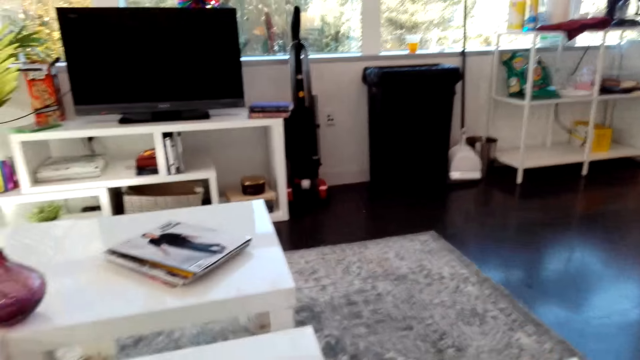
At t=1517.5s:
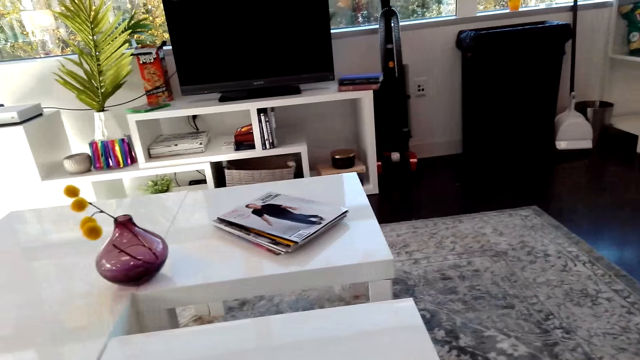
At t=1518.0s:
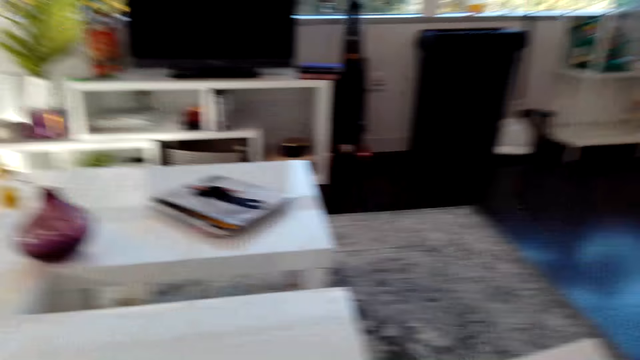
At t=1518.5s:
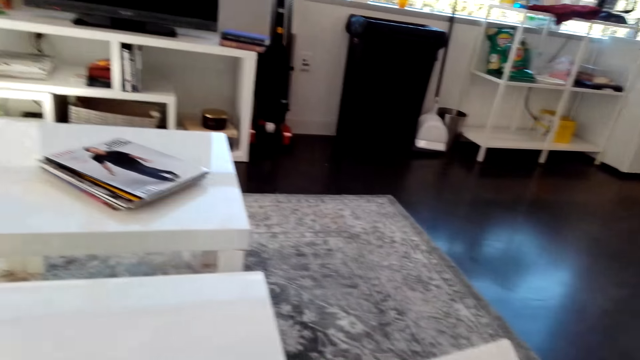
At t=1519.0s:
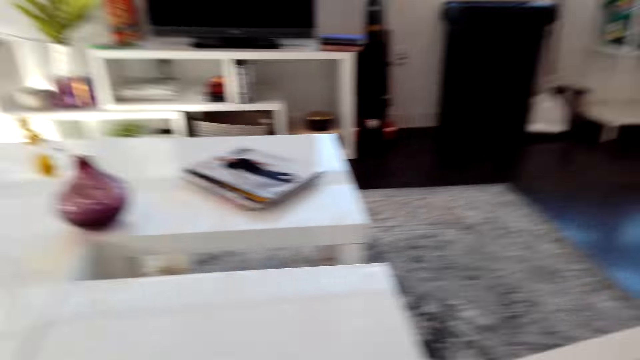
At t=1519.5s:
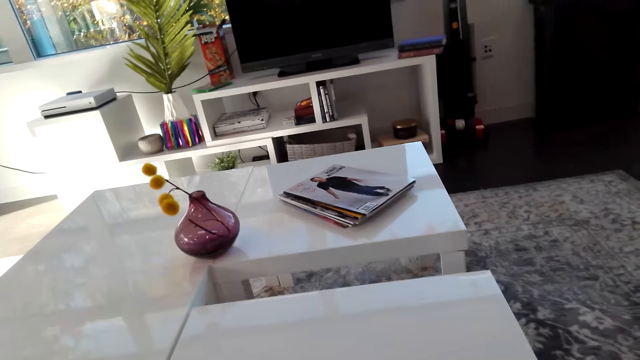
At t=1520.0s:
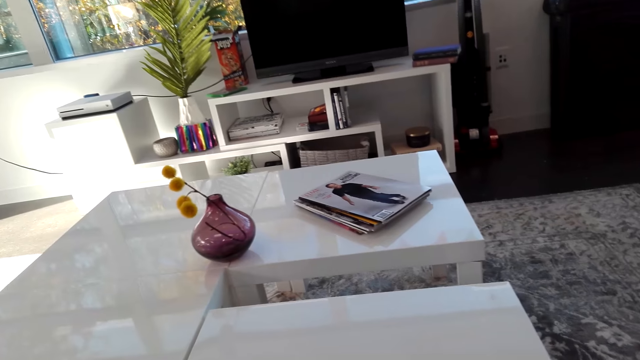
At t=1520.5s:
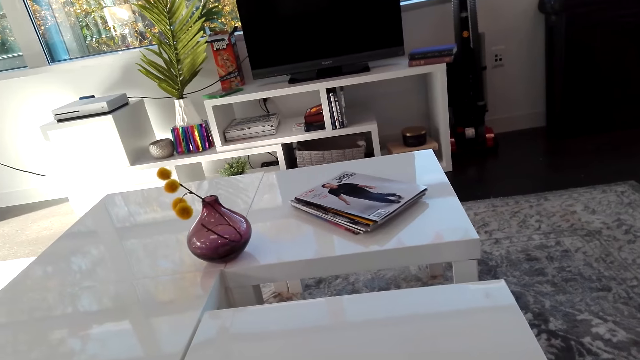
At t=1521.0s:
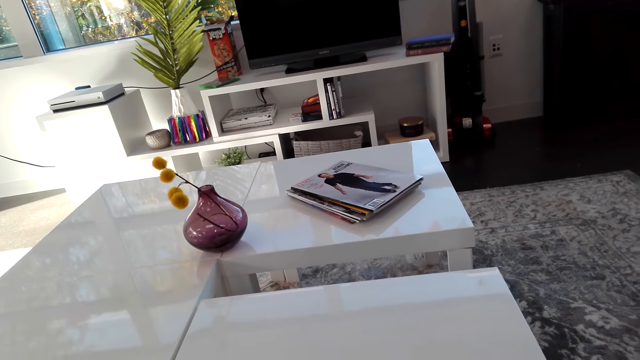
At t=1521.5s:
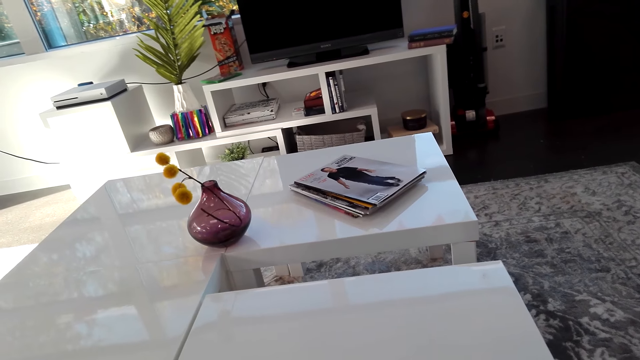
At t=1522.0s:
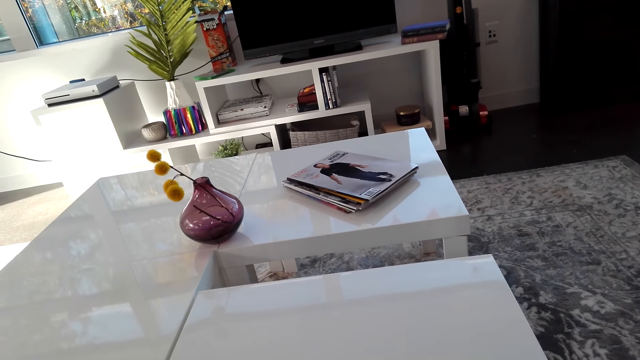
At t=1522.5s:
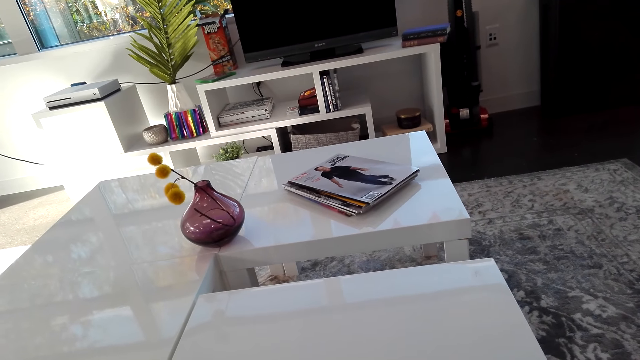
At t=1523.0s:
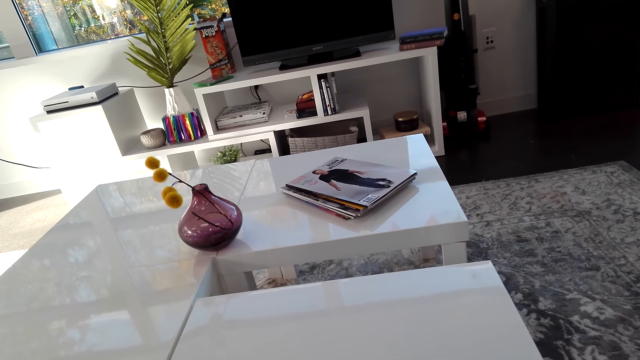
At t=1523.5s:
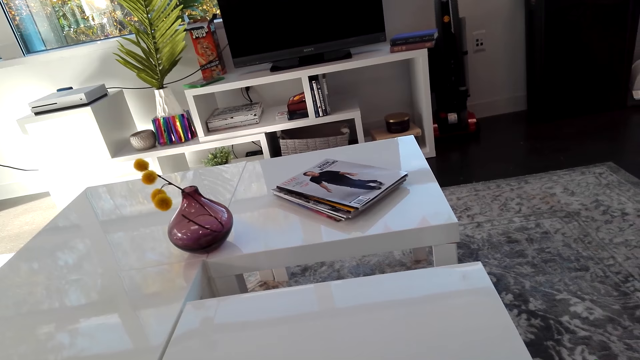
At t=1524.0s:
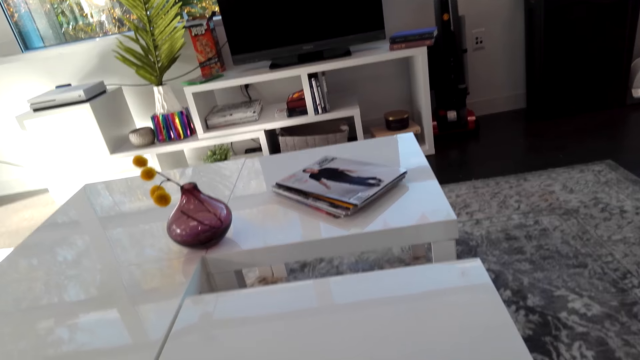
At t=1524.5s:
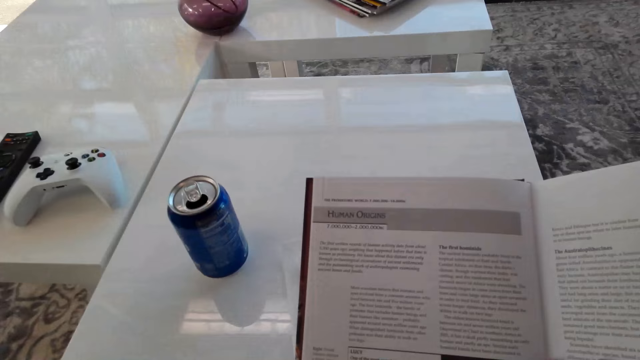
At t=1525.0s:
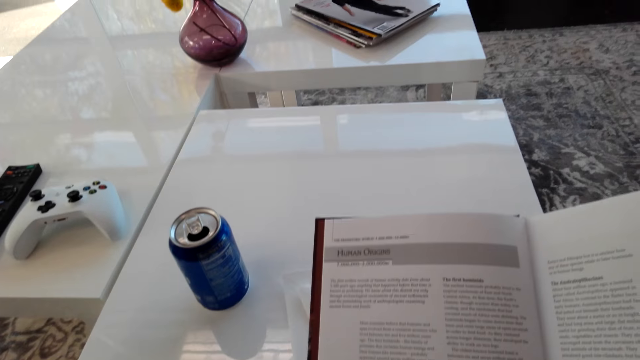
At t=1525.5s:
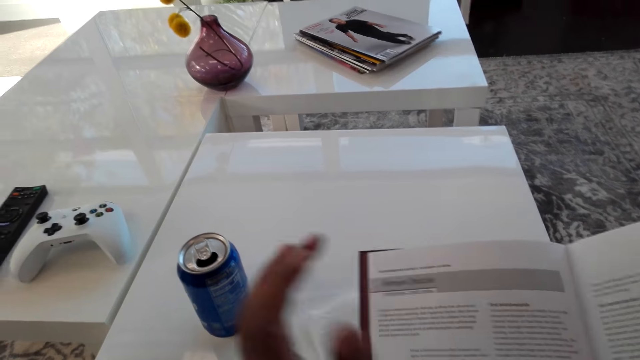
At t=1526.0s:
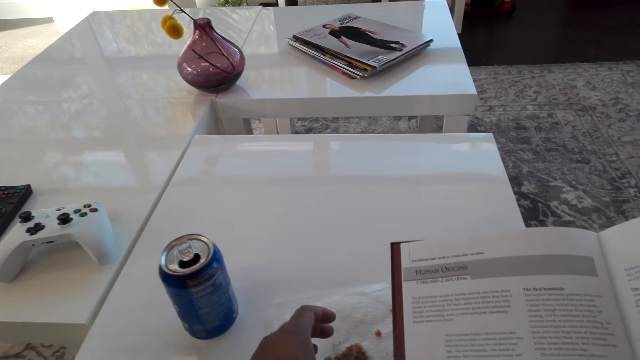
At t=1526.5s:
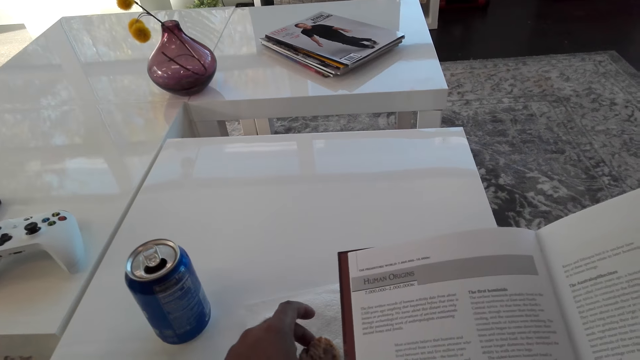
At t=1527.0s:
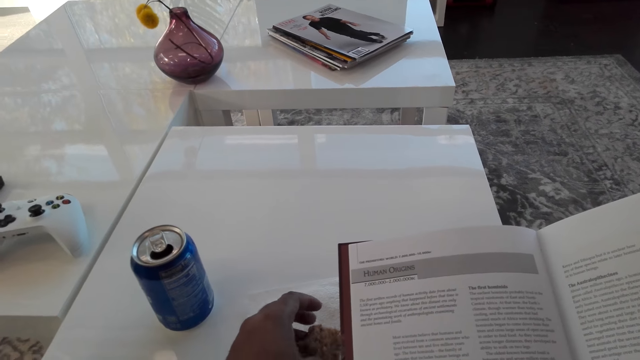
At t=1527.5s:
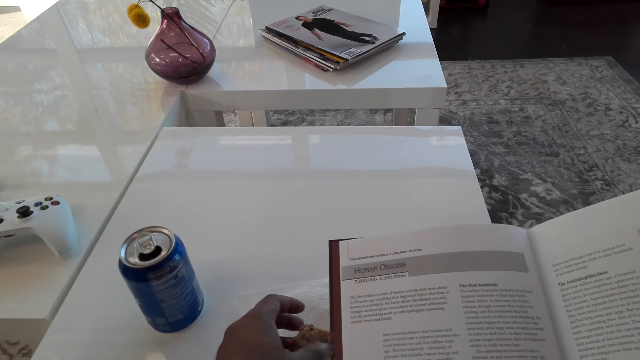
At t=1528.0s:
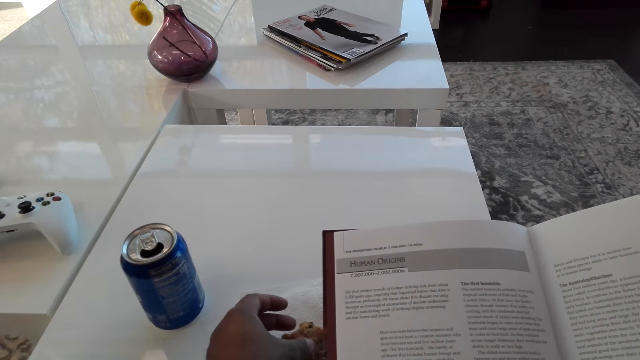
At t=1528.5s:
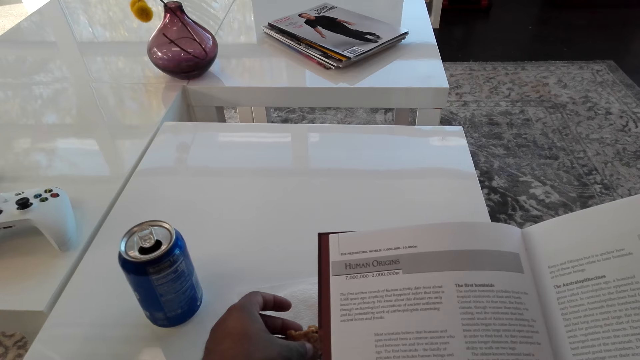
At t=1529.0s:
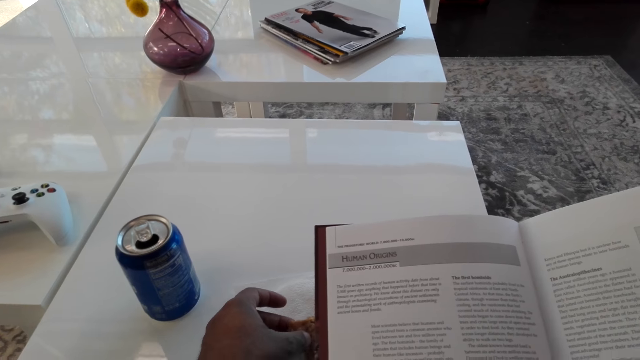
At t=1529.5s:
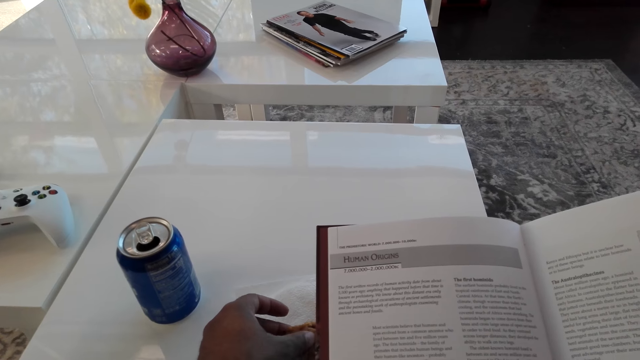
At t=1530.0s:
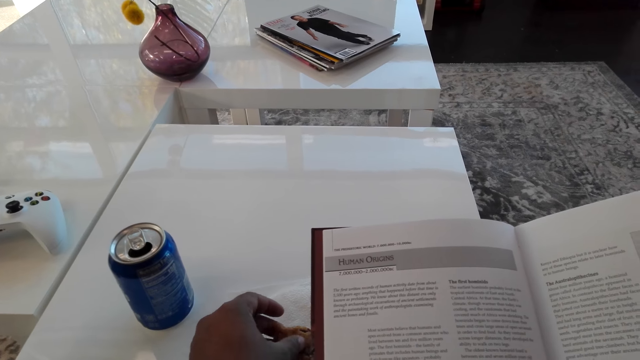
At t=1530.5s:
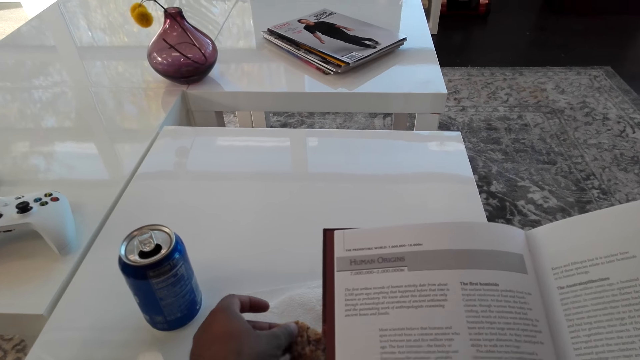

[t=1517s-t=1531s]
The camera wearer turns the book page. He cuts the cookies with his left hand.

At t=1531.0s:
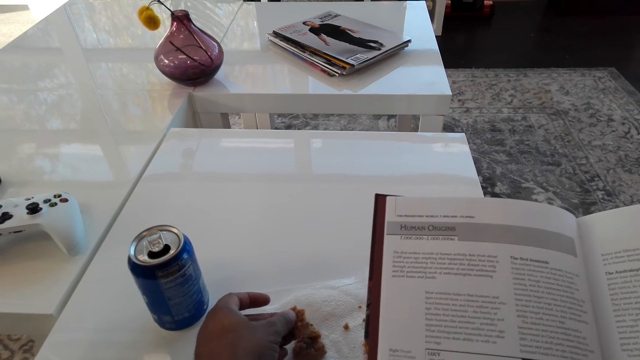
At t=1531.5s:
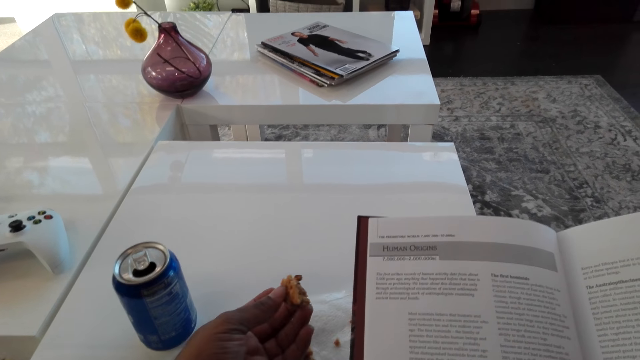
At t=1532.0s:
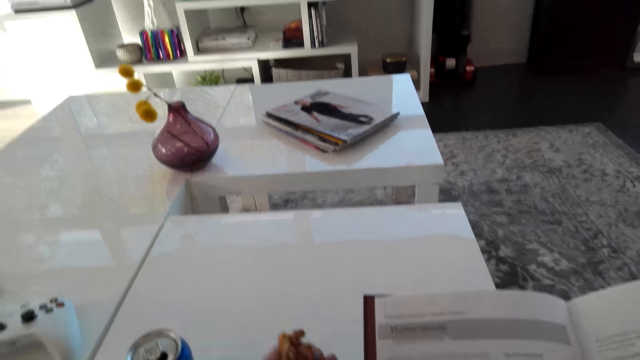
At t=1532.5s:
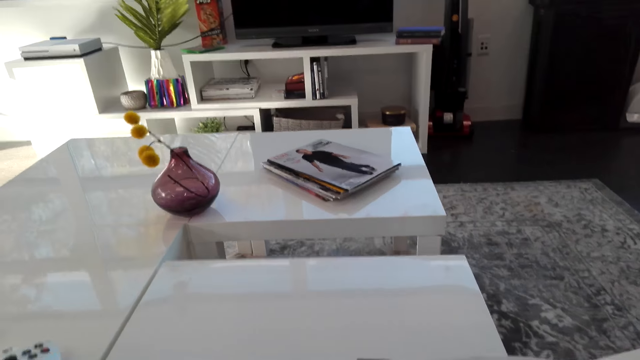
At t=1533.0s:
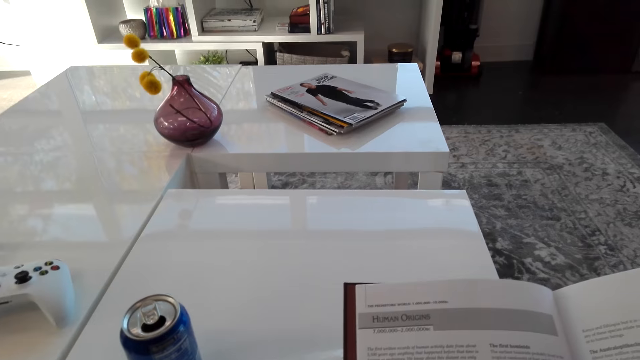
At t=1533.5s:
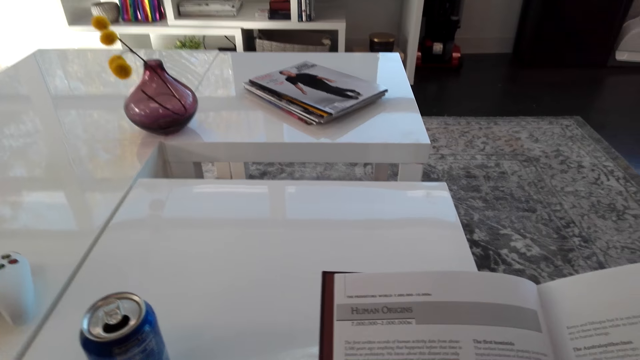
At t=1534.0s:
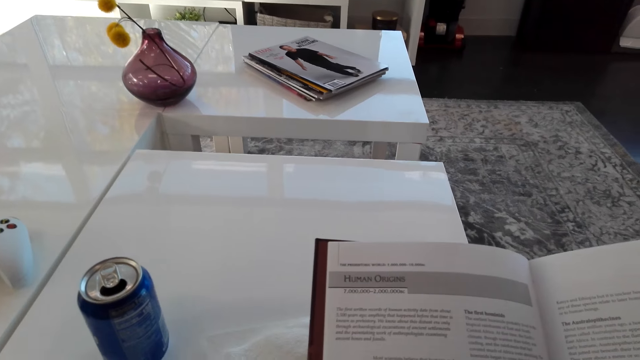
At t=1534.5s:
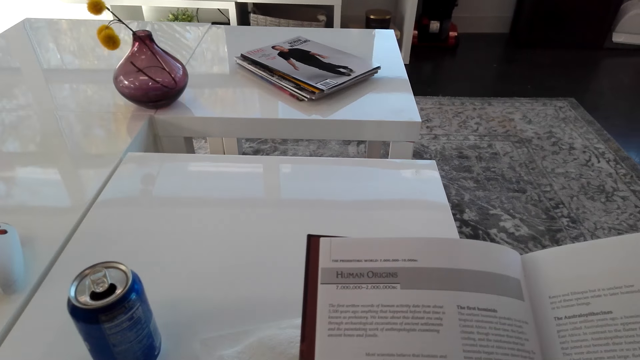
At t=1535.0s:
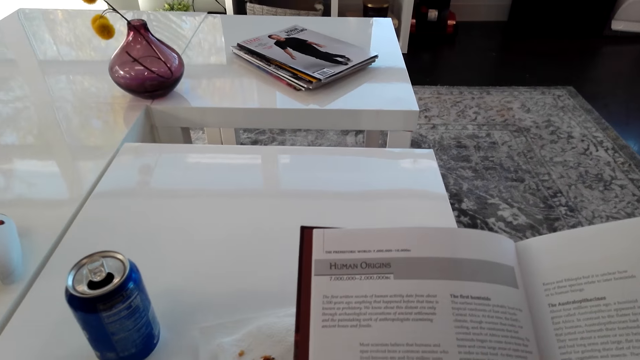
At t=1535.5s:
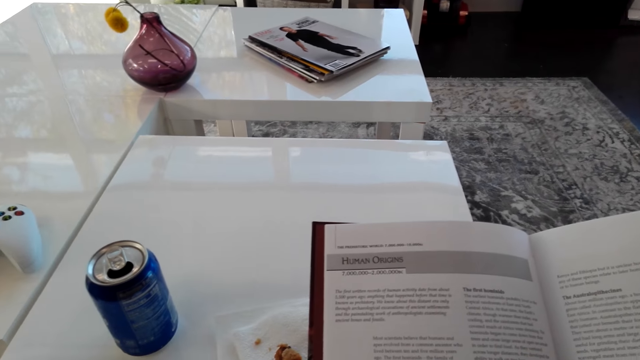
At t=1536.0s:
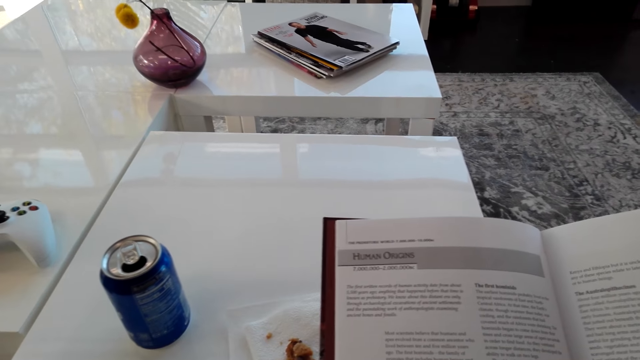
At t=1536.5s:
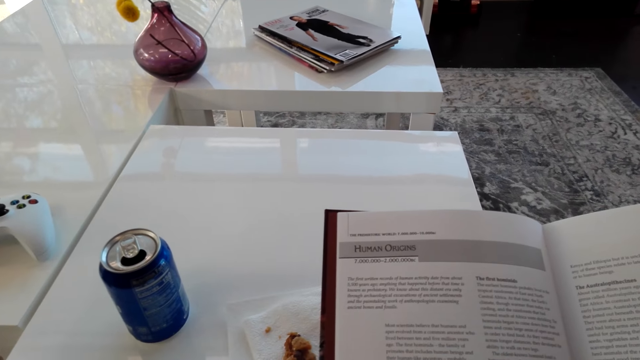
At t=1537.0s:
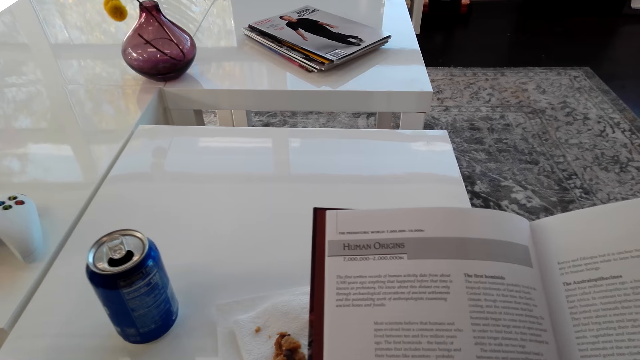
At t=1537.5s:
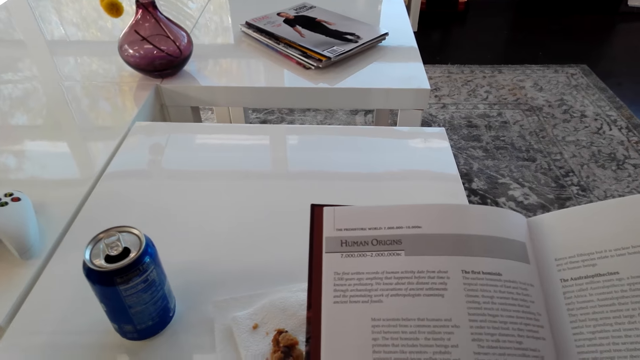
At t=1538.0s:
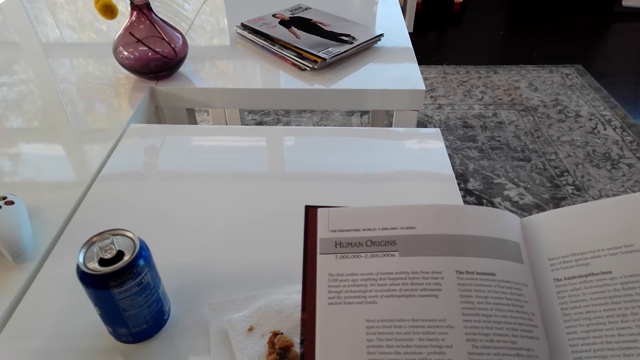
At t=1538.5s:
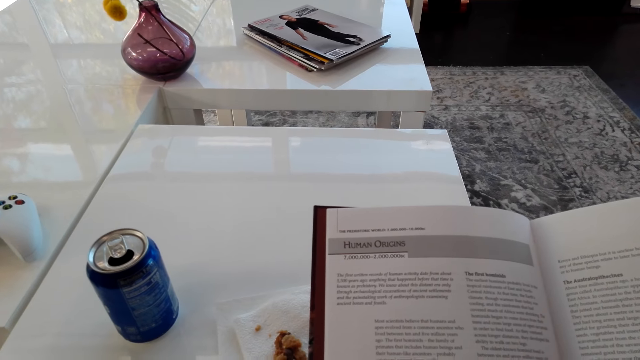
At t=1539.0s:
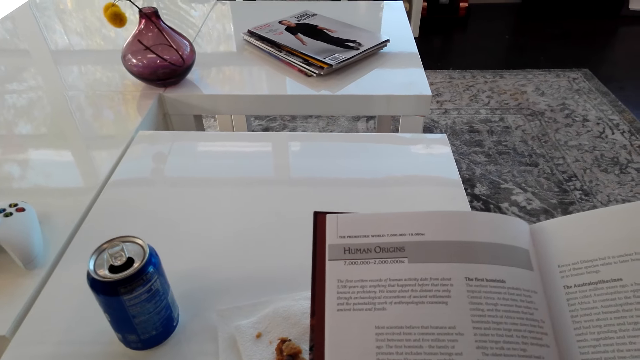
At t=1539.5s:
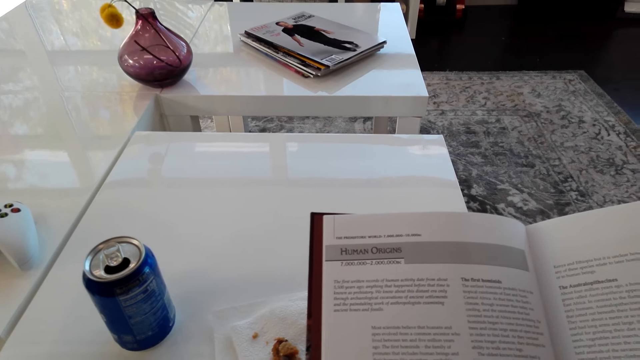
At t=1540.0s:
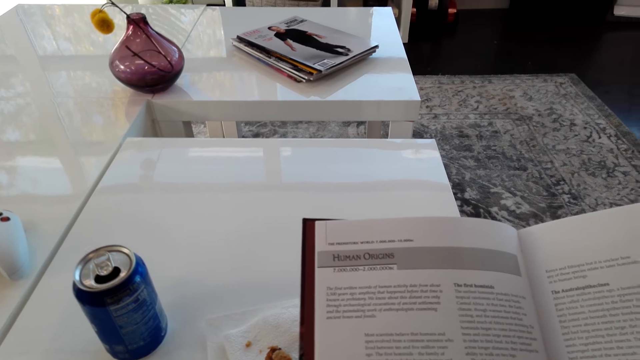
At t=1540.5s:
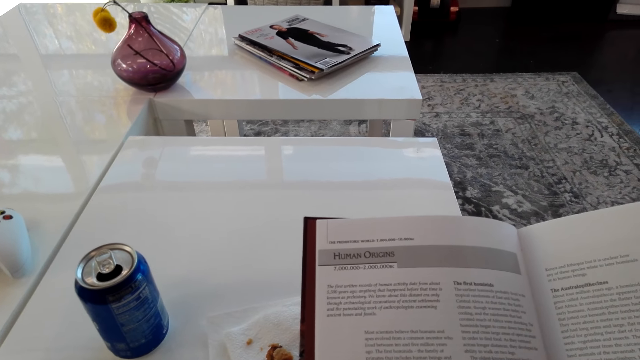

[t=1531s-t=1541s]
The camera wearer eats the cookies. They look at the book.
